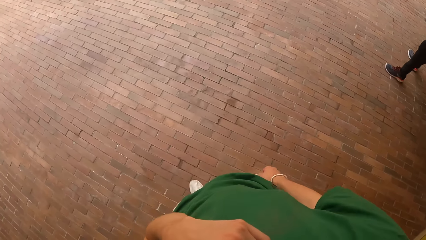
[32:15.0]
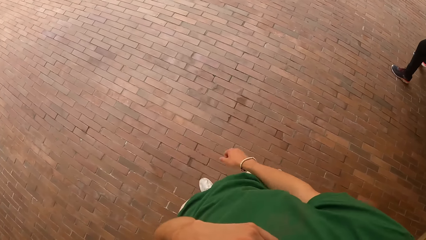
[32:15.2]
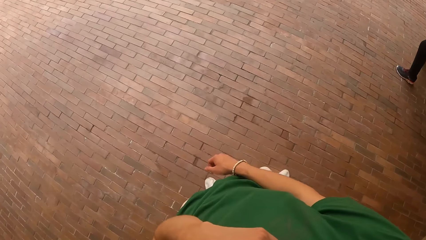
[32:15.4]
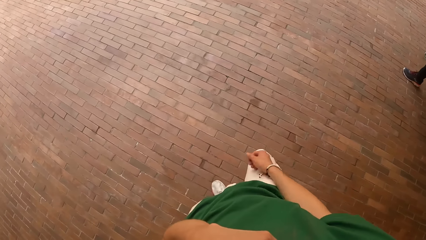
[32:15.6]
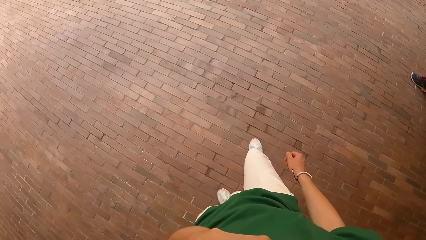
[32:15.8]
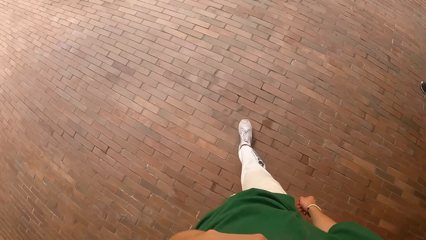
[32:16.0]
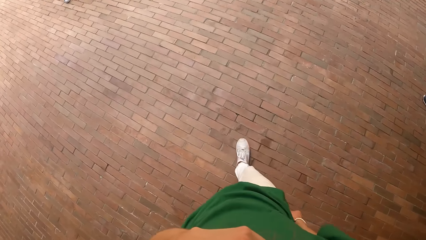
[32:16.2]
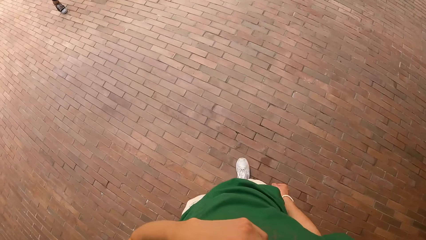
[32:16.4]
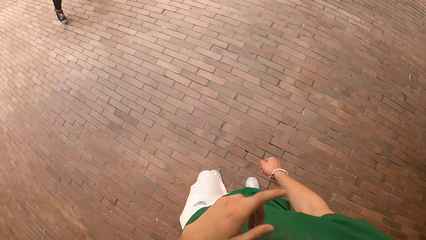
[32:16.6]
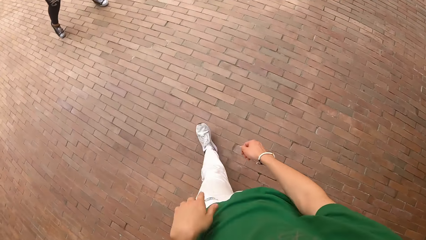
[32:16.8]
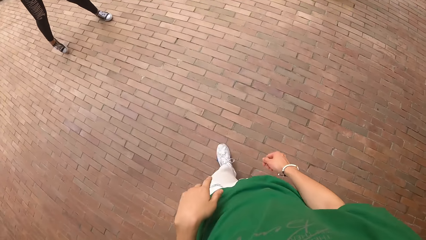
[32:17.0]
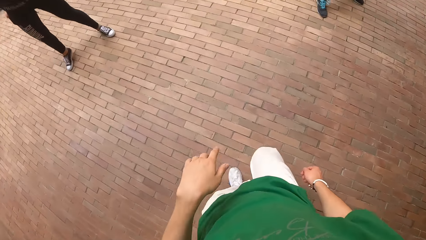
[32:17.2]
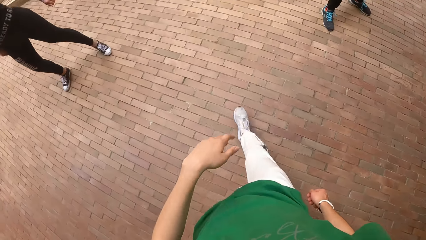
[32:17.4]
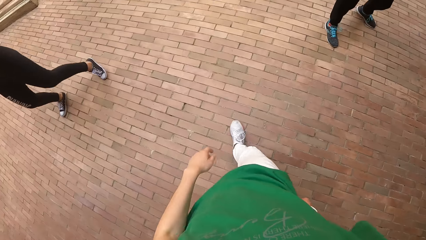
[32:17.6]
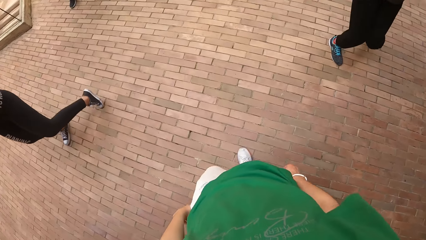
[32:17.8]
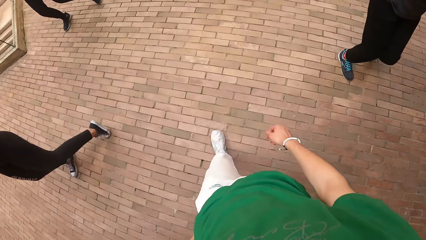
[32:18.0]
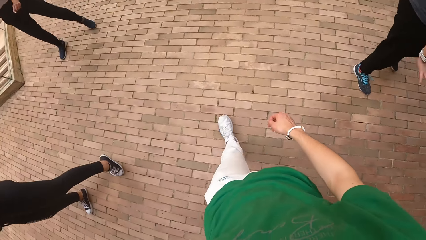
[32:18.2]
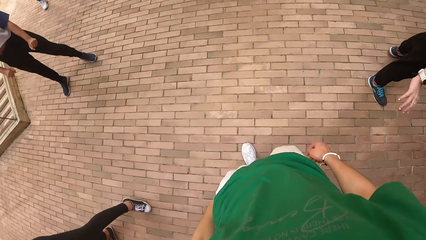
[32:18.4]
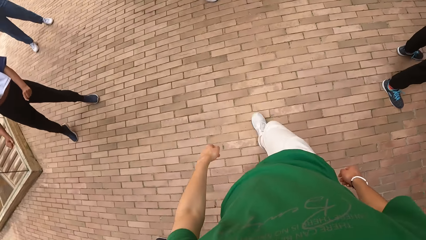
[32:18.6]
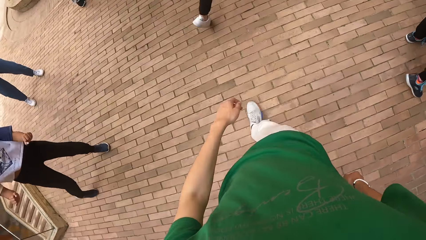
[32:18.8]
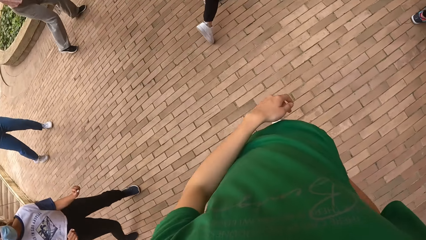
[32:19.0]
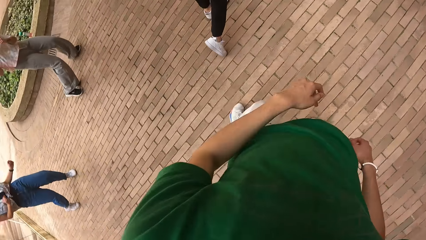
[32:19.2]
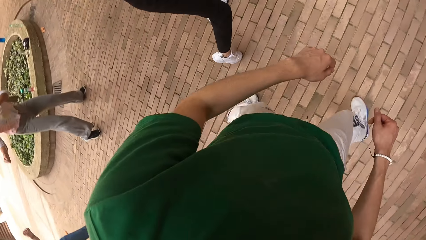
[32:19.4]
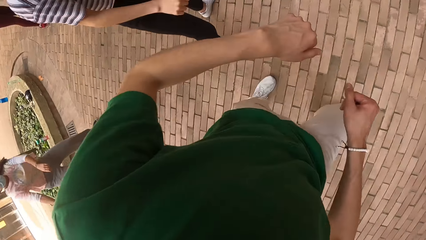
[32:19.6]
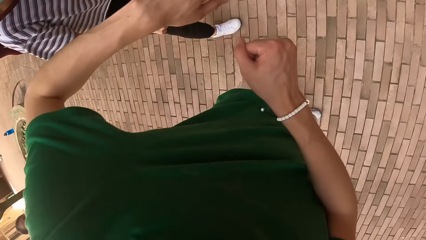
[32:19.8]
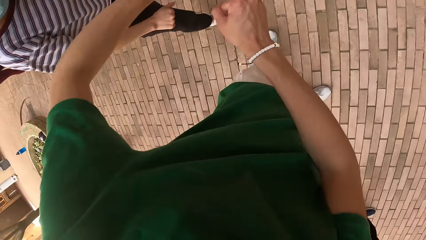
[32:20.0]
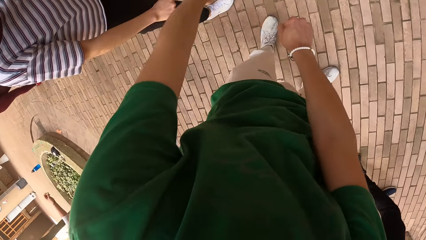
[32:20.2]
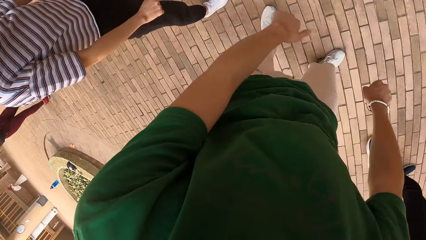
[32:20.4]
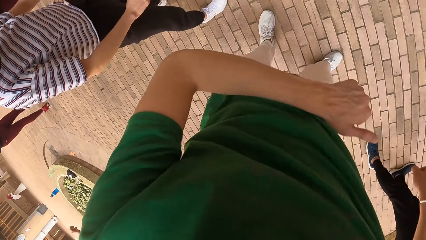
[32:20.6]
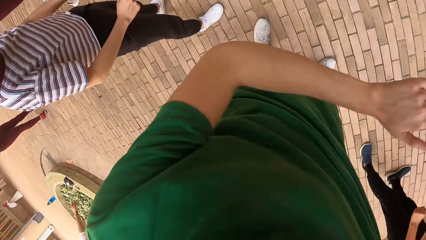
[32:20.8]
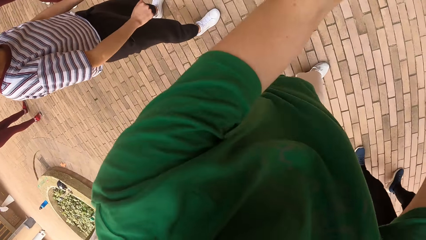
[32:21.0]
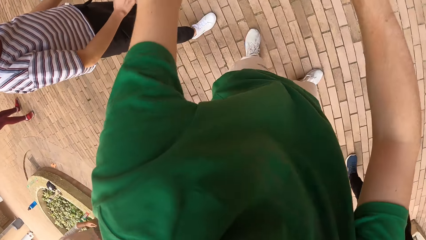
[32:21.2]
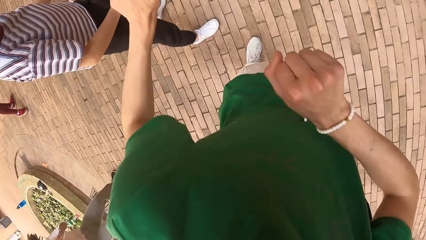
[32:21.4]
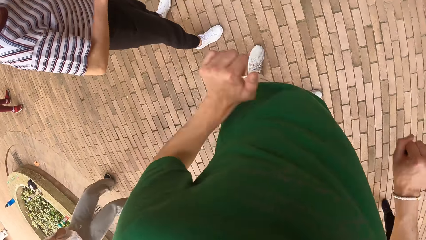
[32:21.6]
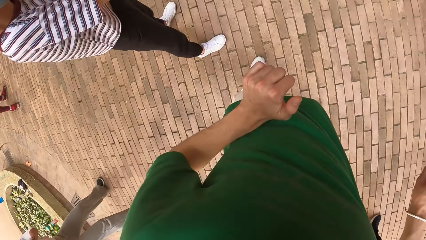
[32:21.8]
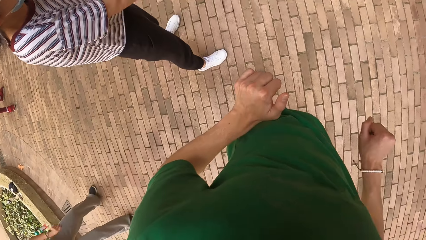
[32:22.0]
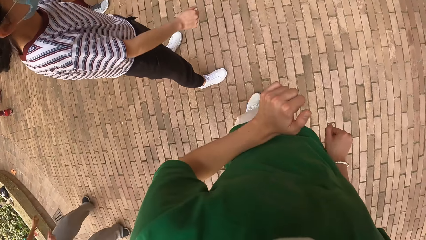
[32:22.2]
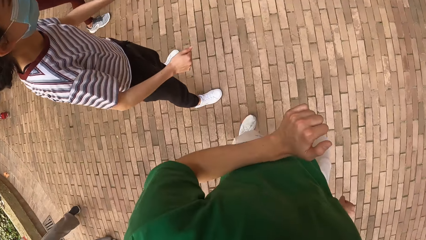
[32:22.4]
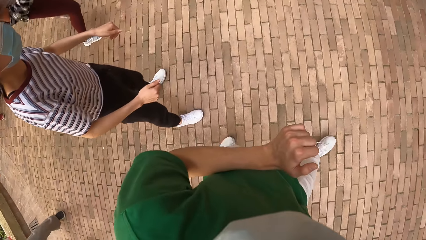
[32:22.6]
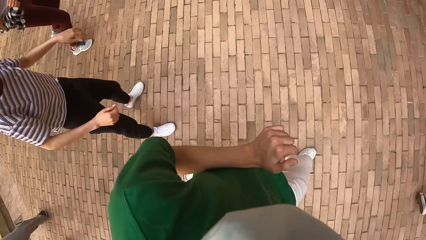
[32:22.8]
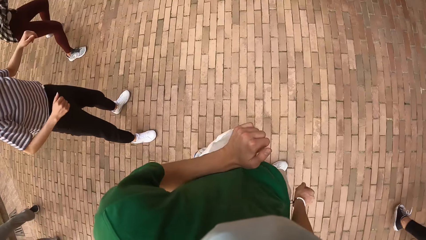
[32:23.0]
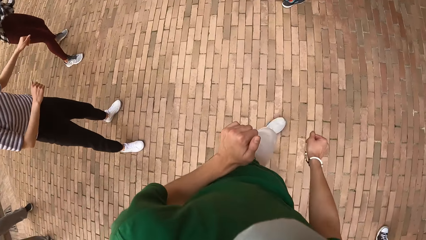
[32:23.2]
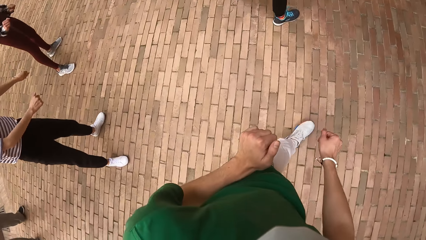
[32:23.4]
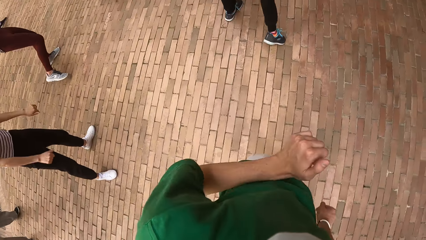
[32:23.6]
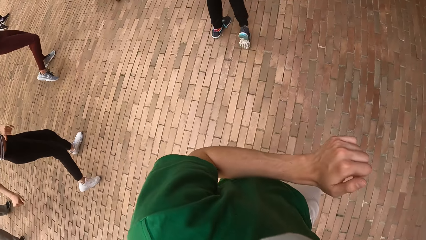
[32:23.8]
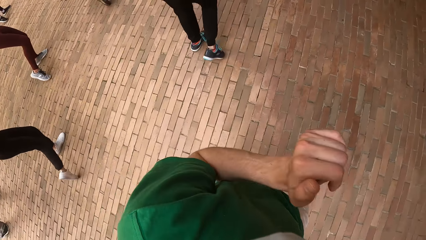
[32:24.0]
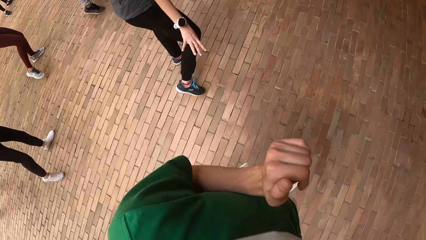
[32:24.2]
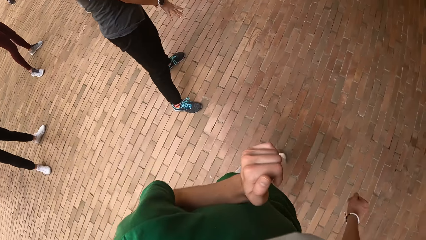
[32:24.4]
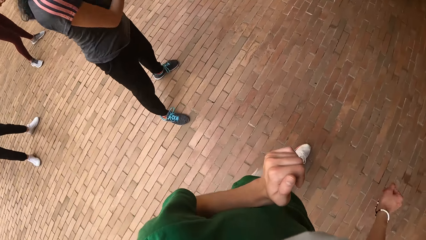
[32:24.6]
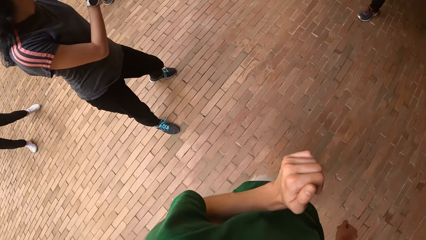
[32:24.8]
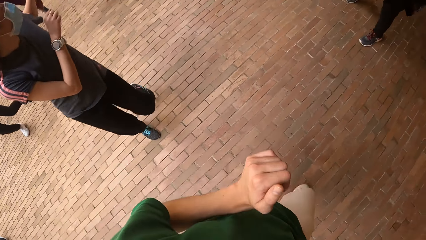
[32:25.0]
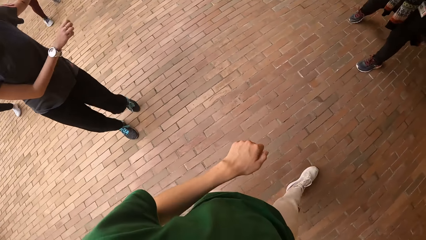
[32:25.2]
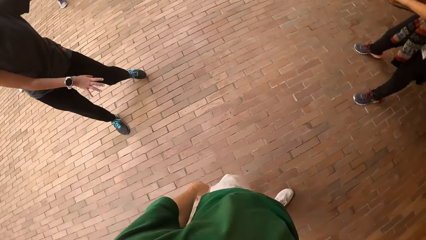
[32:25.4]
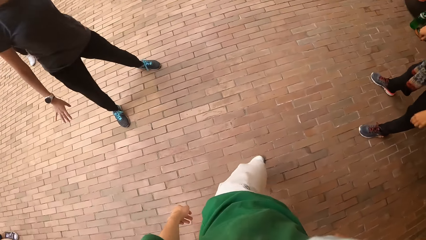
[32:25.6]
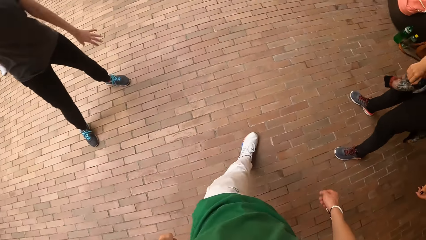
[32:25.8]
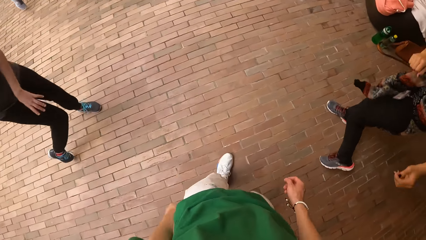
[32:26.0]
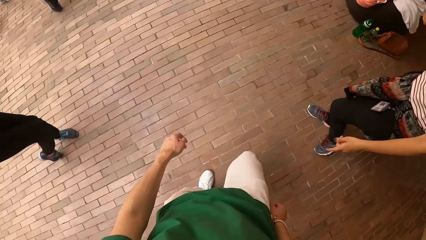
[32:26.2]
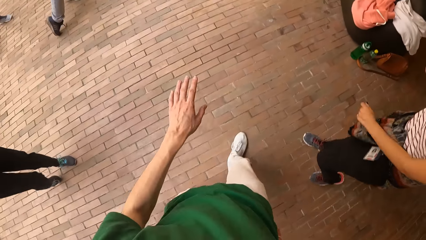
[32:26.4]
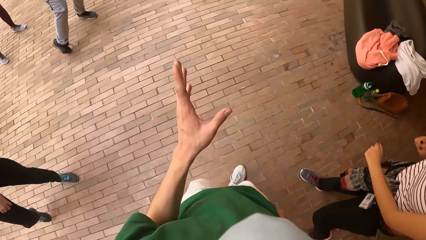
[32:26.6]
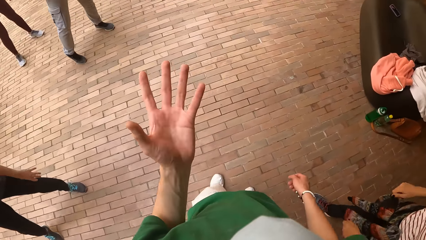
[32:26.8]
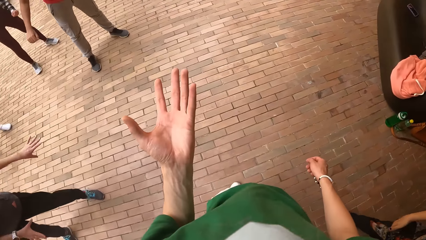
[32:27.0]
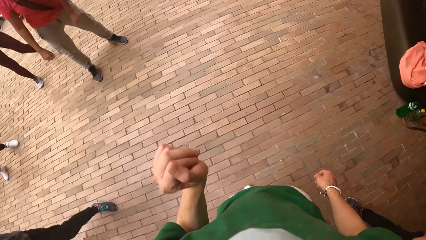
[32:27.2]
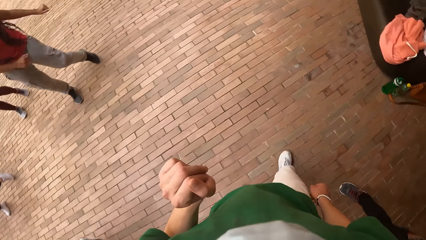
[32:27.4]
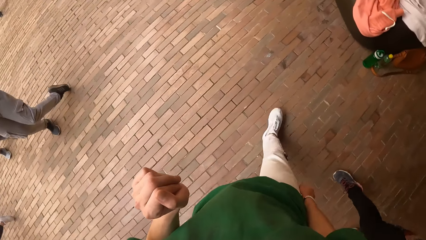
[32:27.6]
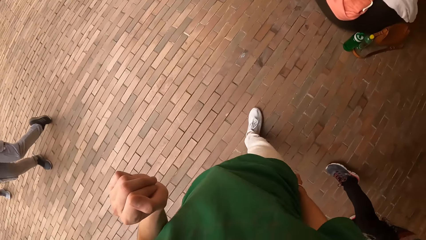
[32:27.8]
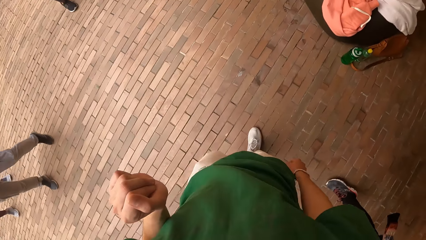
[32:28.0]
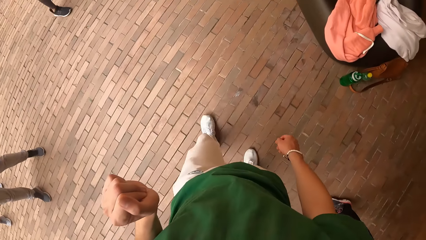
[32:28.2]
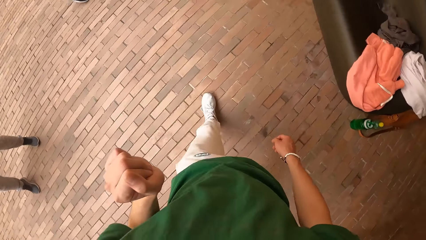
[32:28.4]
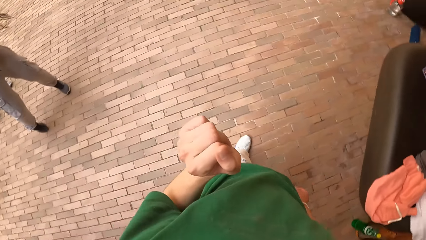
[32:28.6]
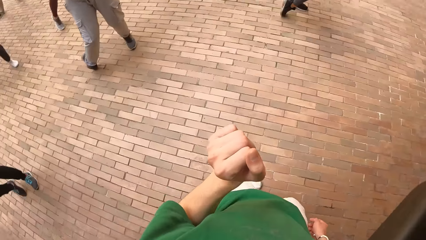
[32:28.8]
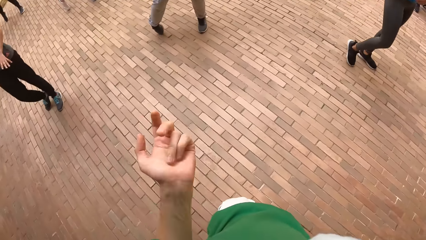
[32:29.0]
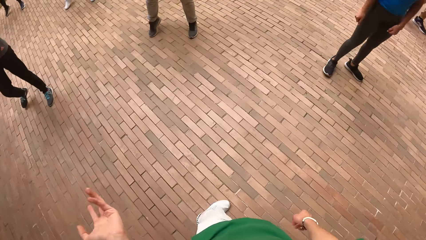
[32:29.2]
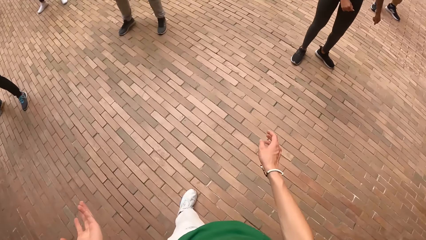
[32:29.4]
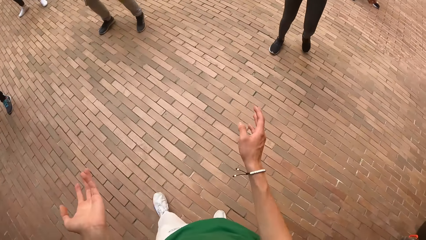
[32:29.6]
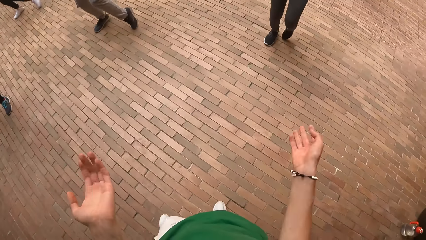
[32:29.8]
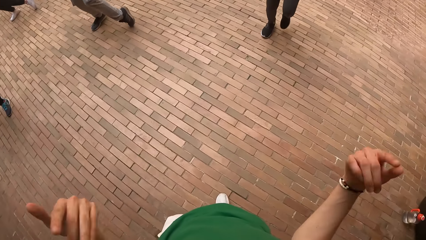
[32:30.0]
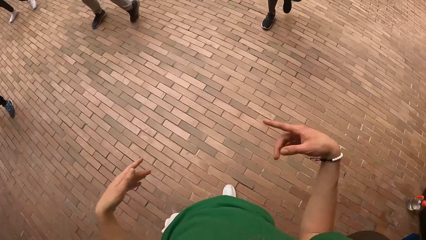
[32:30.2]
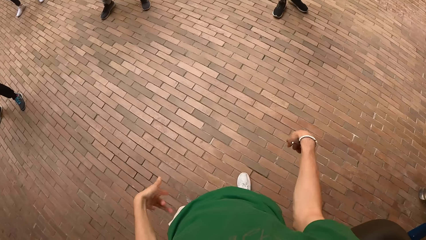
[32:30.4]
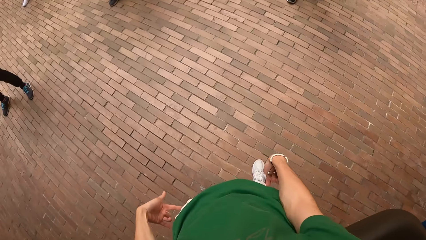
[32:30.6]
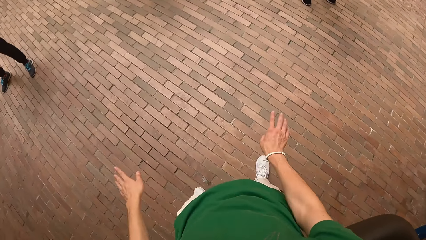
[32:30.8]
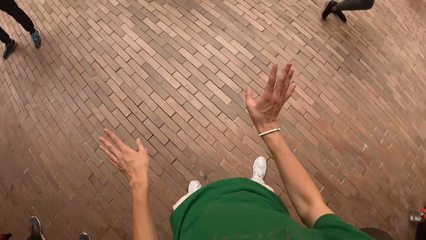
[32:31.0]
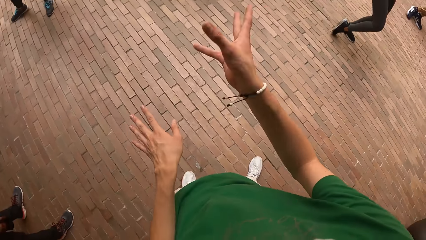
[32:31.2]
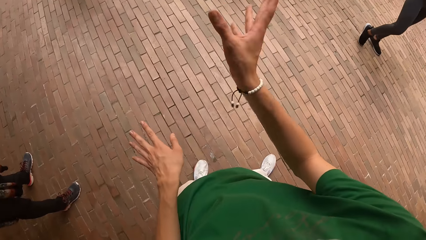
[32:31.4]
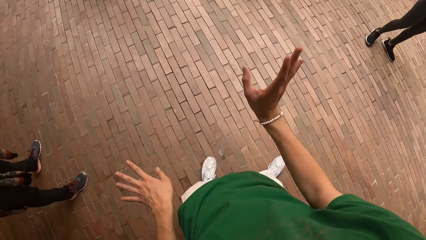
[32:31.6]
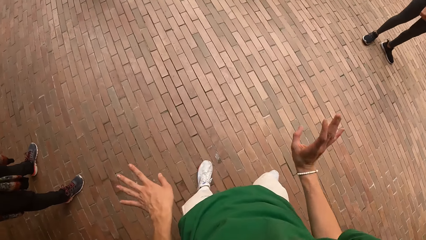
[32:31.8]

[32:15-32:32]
The camera wearer touches his face with his left hand. He lifts his hand. He walks to a group of people. A woman dances. Another woman dances. A man moves his body. The camera wearer swings both hands. He dances. He interacts with the group of people. The man moves his body. The camera wearer walks. The other woman dances. The camera wearer walks. He moves his hands.
